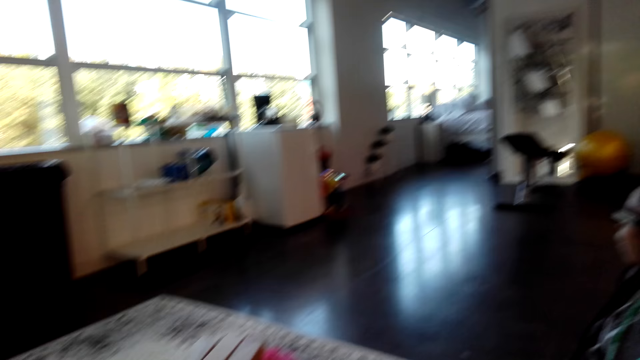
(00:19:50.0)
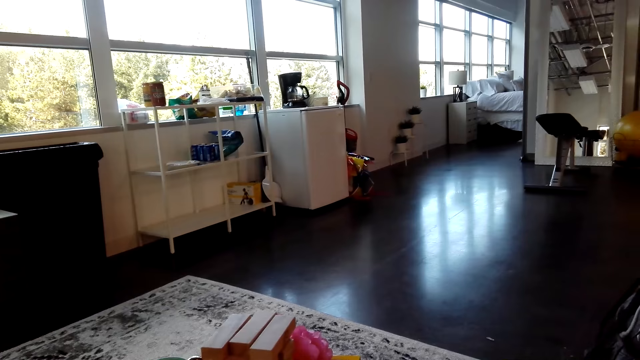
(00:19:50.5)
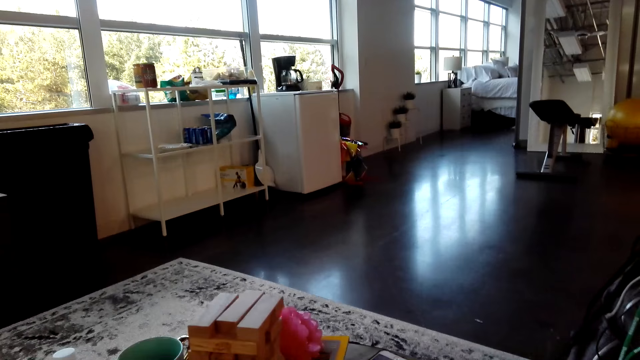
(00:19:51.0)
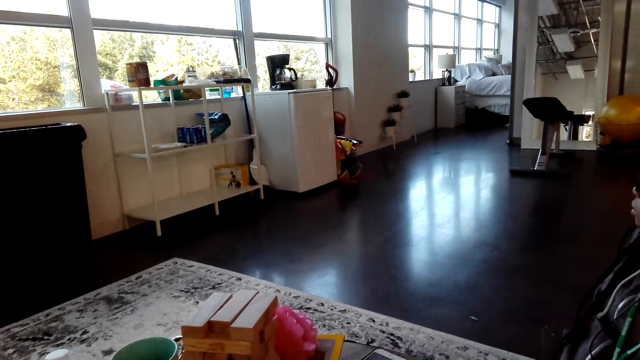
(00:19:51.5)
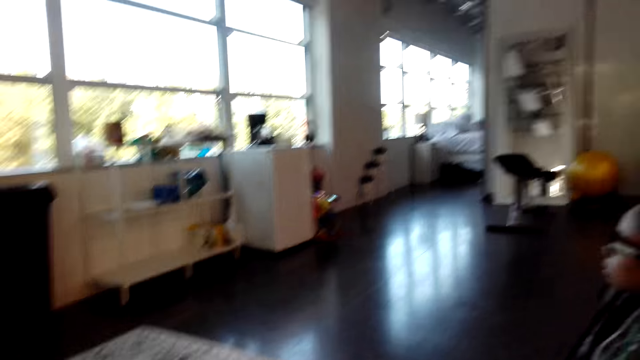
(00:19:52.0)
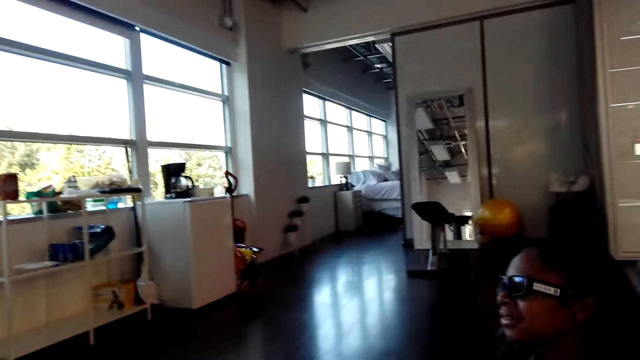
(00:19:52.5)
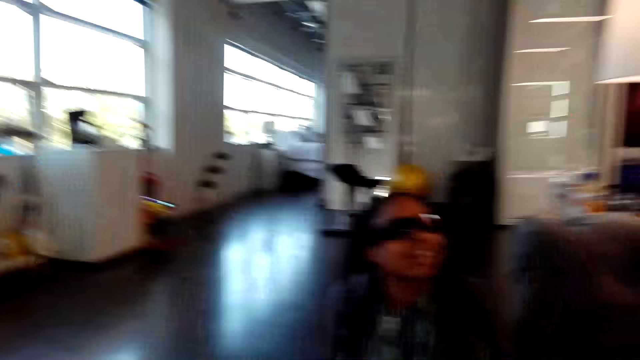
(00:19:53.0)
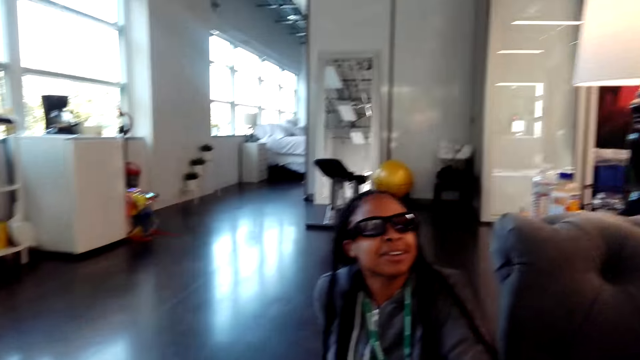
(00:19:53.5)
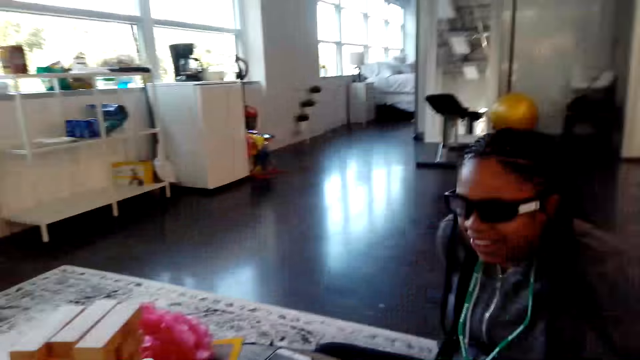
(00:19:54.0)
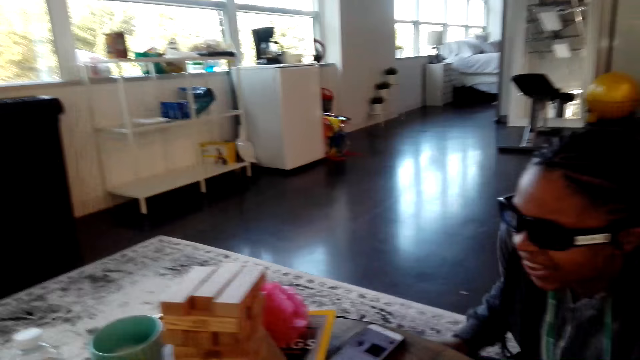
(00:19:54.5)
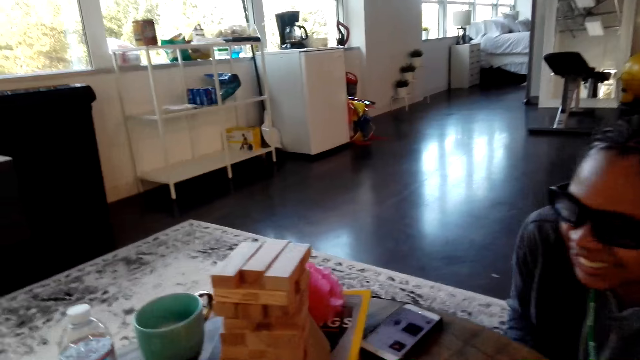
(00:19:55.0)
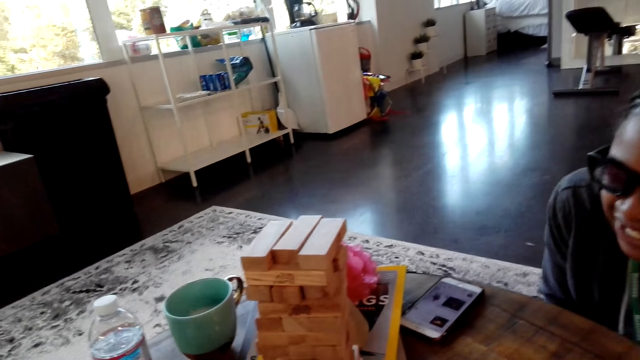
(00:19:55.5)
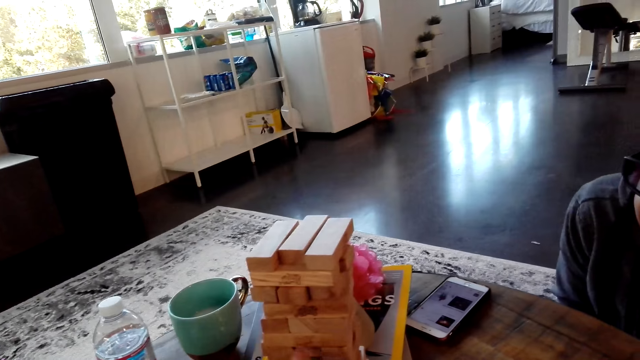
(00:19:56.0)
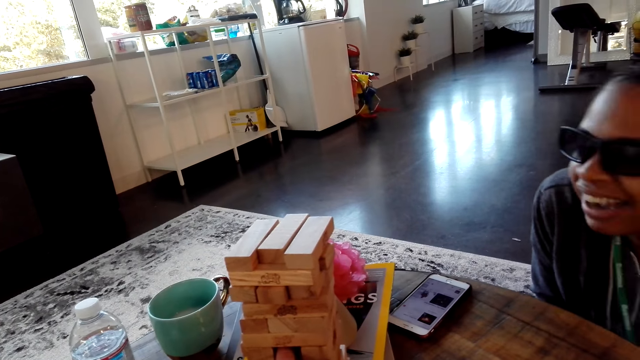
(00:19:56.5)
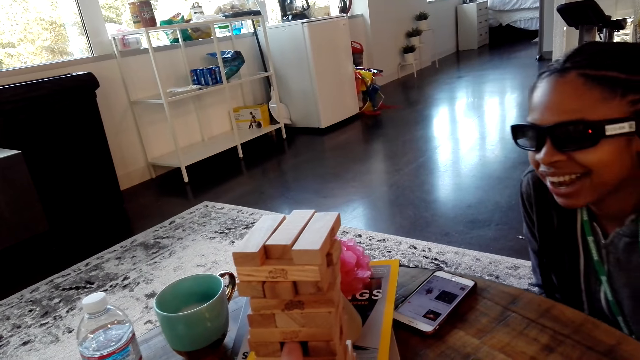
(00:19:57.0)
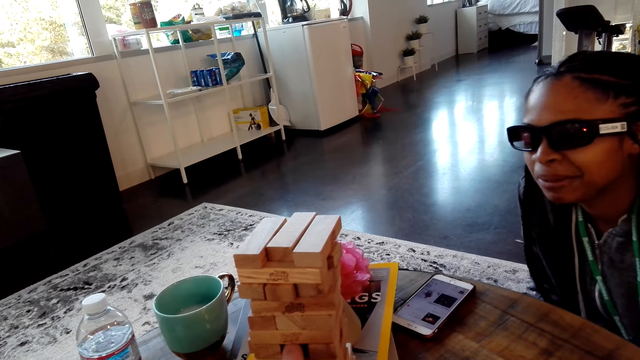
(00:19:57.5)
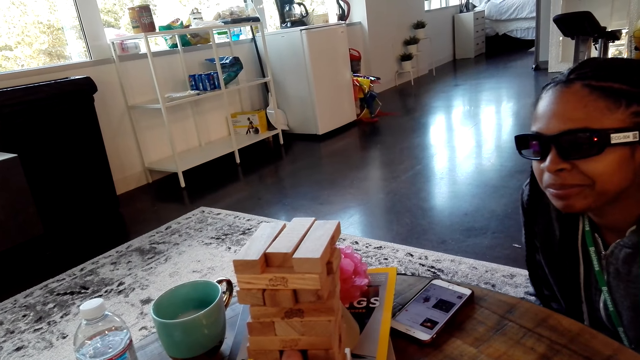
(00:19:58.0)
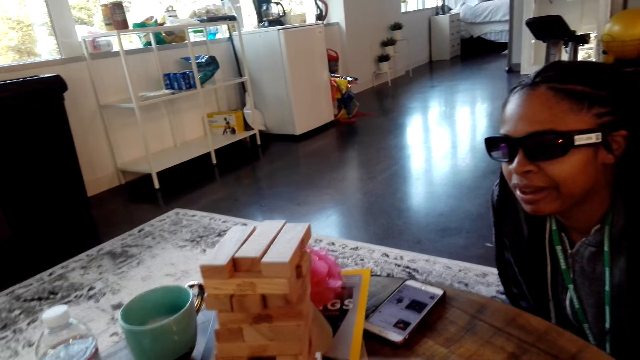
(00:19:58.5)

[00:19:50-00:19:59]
The camera wearer stares on the window. The woman dialogues with the camera wearer.

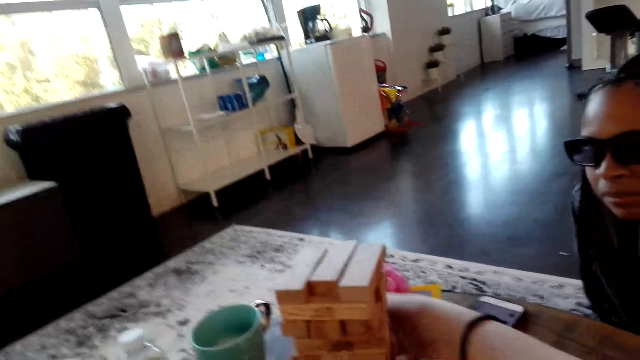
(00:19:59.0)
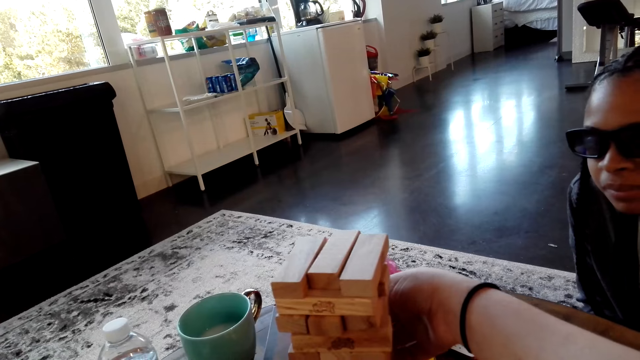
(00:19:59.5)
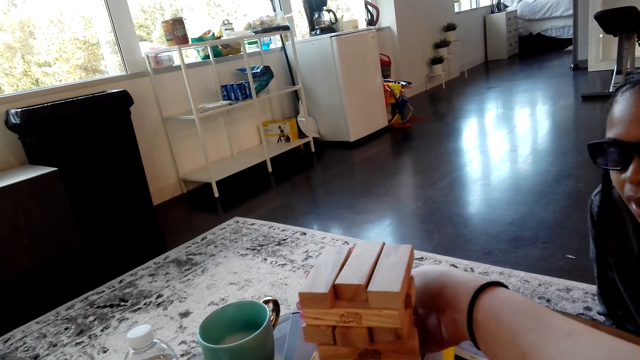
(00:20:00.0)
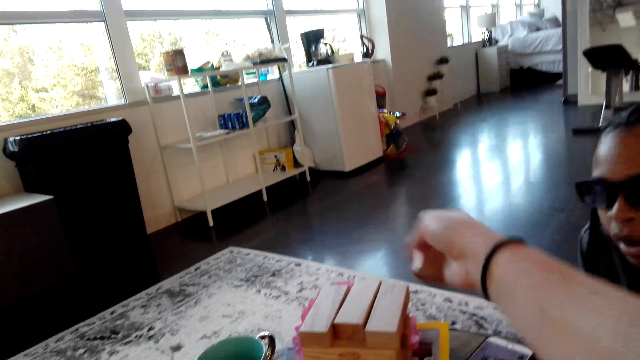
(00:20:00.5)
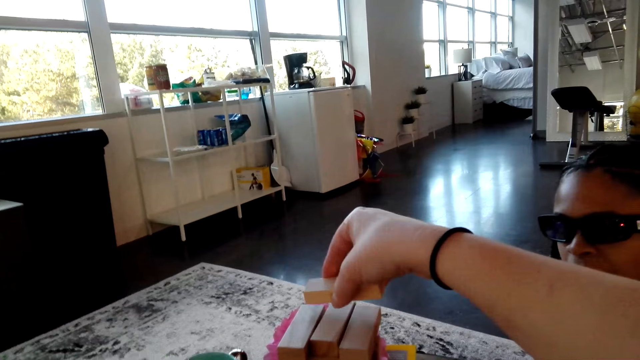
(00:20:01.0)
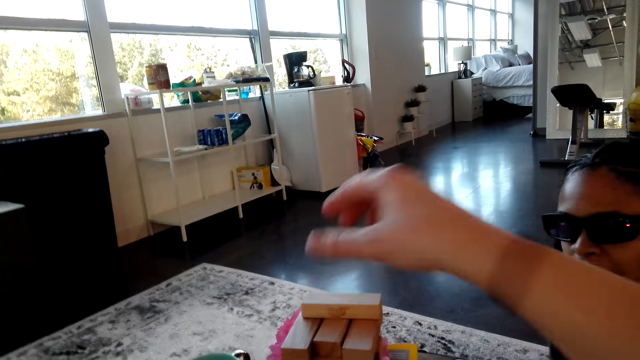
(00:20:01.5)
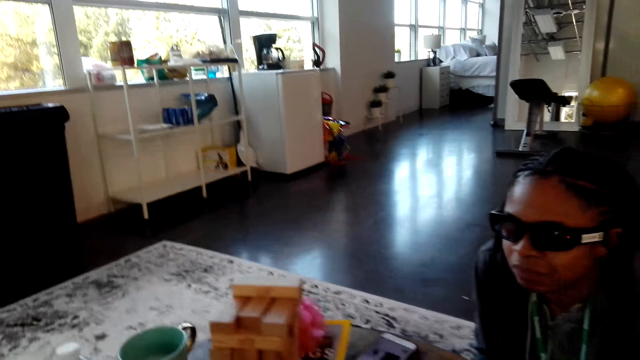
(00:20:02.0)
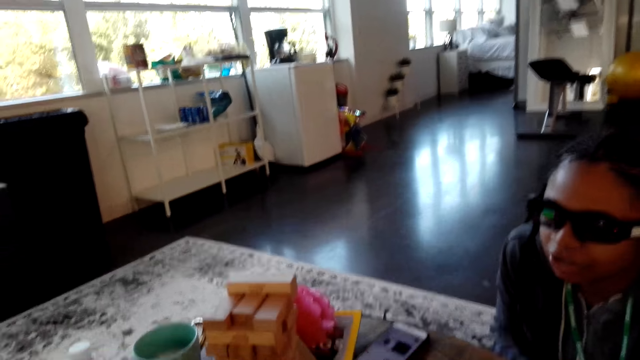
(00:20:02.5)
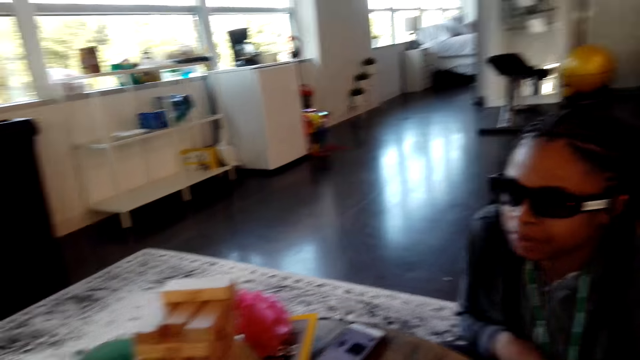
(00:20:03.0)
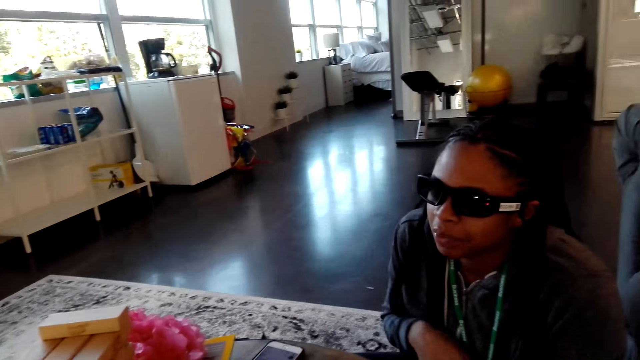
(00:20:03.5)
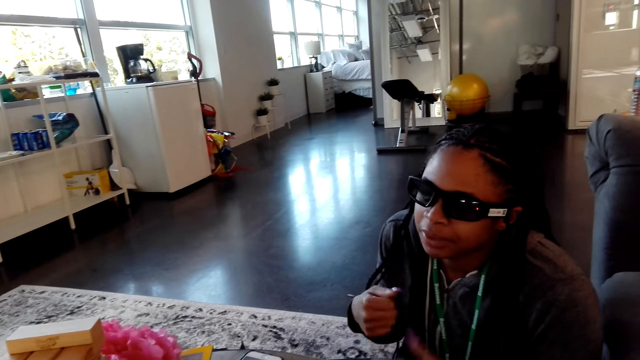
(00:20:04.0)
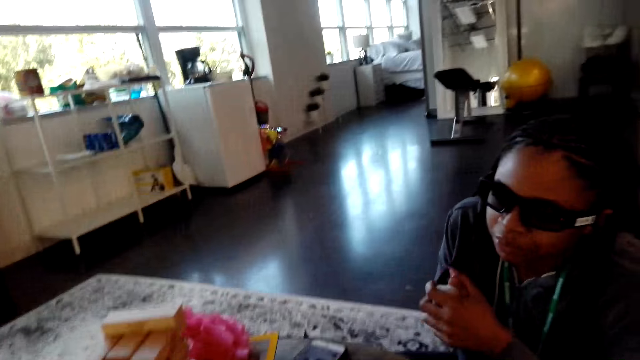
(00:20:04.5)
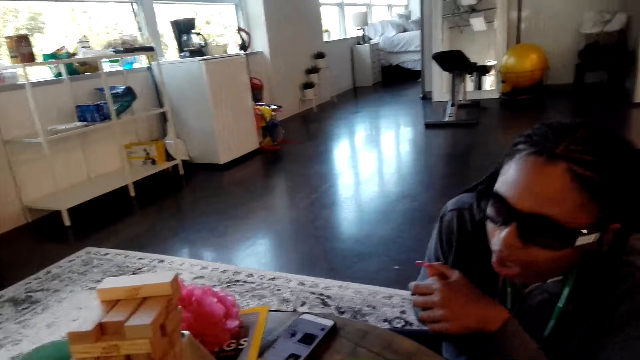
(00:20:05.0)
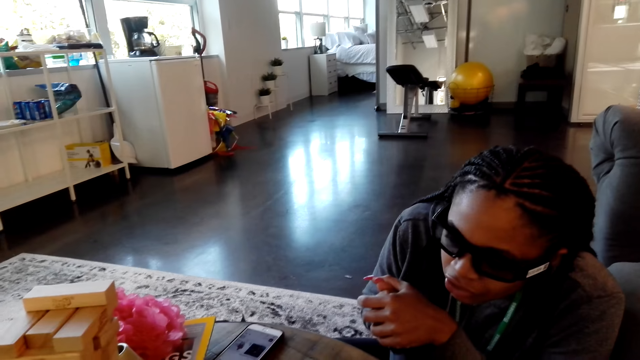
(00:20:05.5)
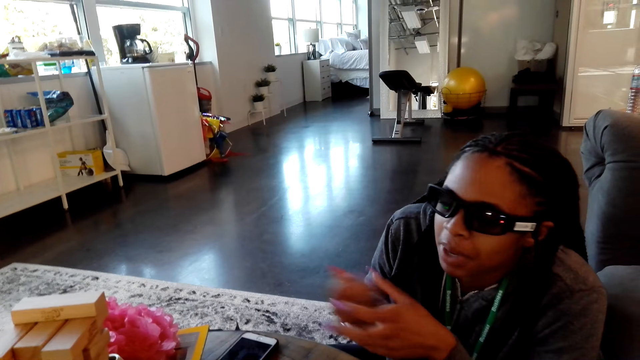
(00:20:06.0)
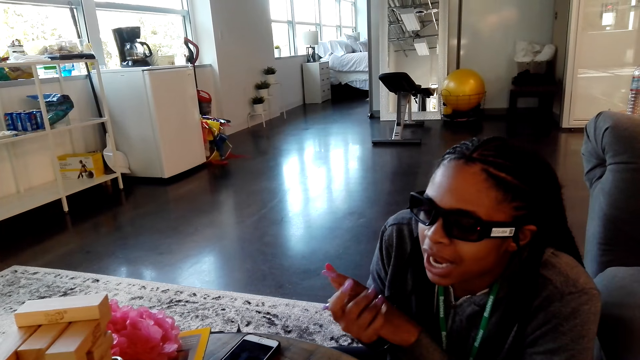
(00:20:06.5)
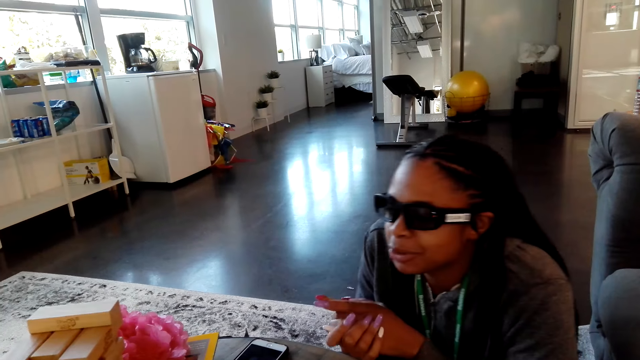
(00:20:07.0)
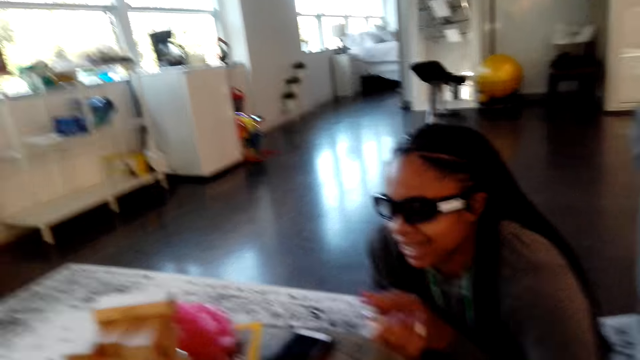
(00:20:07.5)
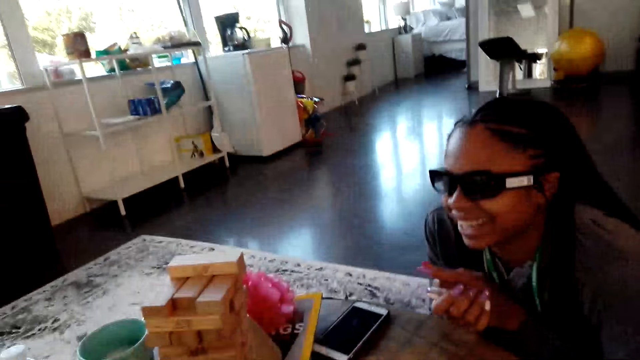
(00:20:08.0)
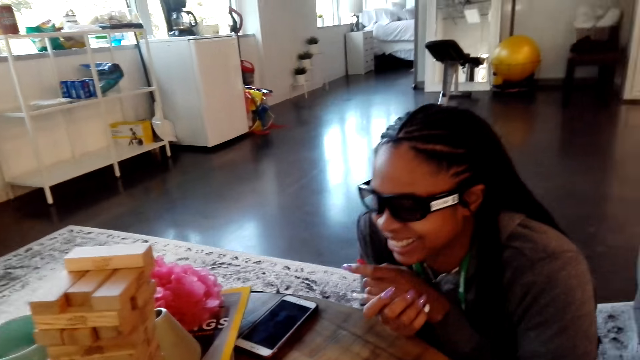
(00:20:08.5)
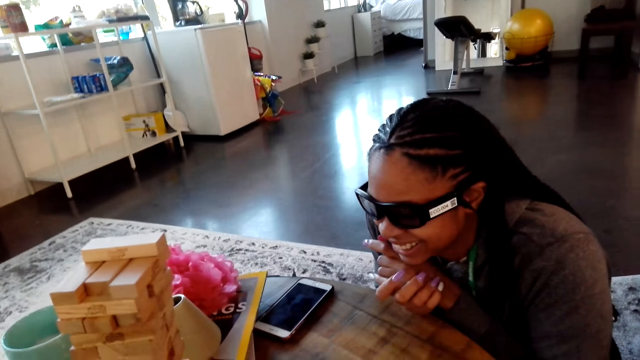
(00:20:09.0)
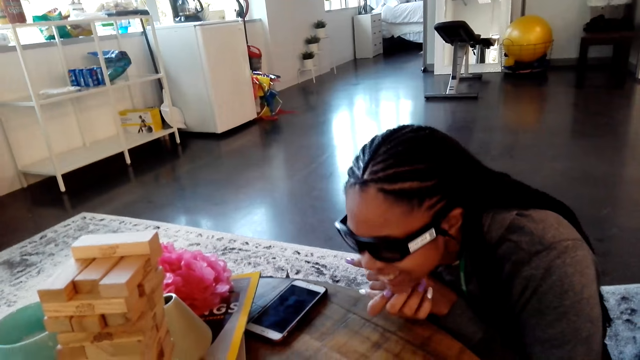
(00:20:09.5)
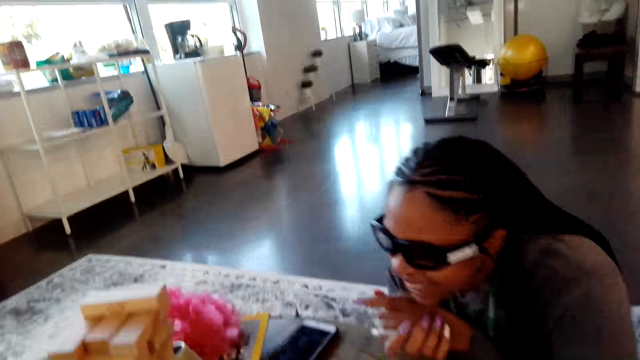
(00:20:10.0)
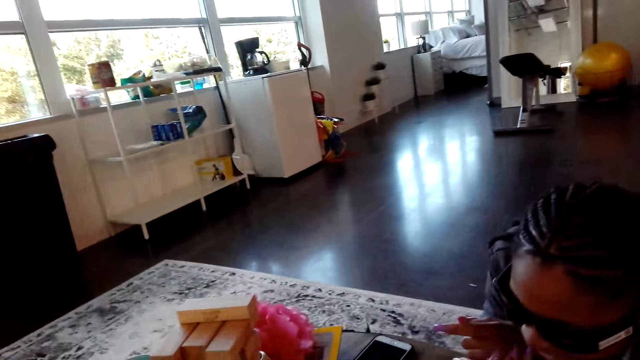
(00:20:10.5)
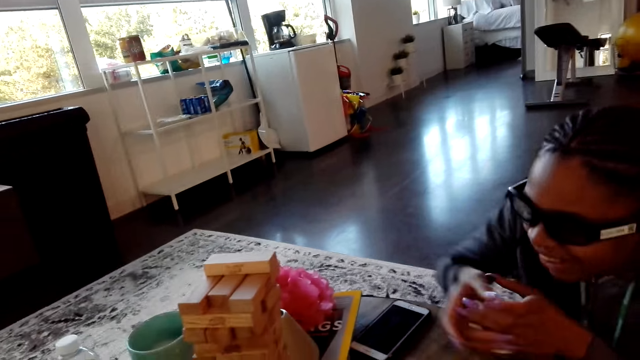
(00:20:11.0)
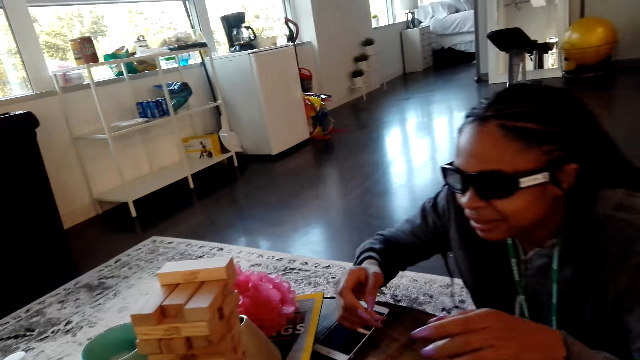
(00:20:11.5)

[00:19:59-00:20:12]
The camera wearer removes a block. They play the tumbling tower game and put the block on top. The woman talks. The camera wearer dialogues with the woman.
